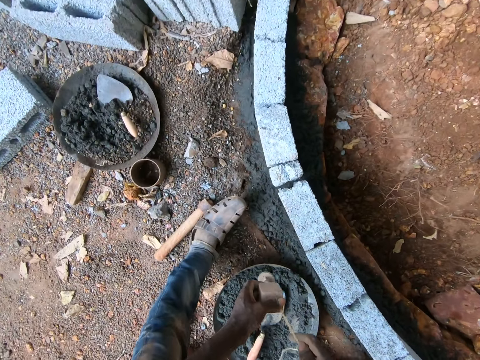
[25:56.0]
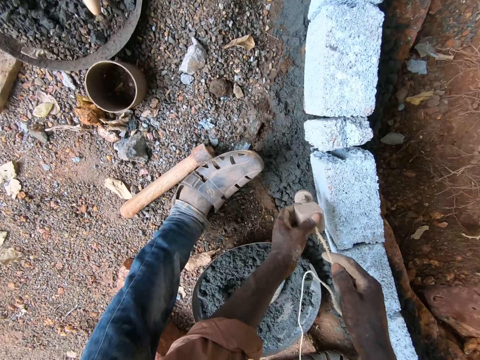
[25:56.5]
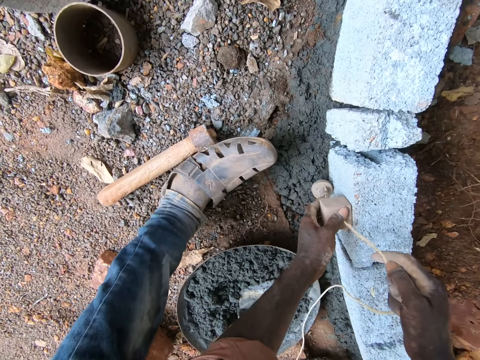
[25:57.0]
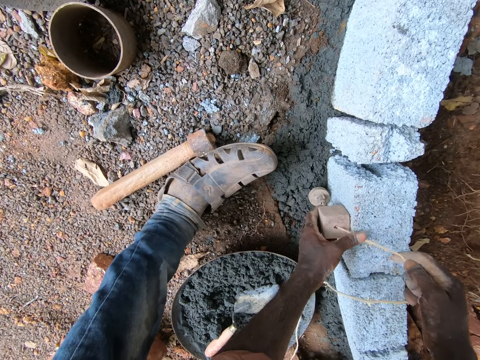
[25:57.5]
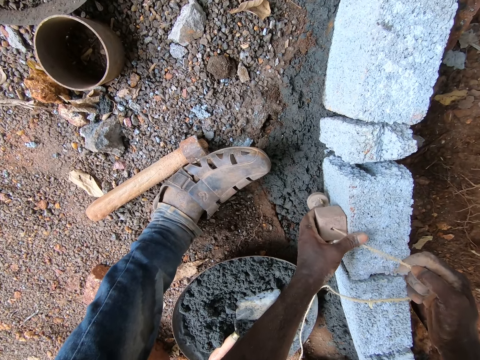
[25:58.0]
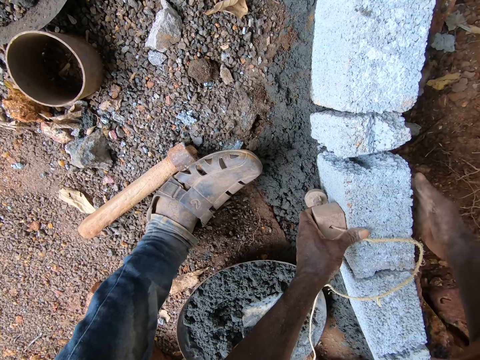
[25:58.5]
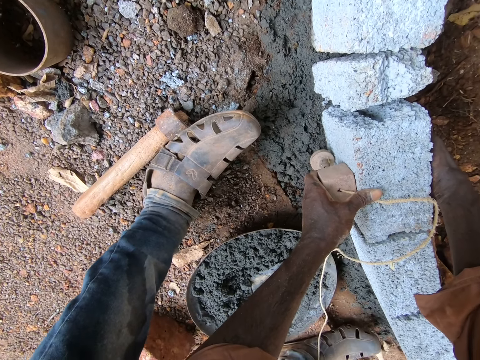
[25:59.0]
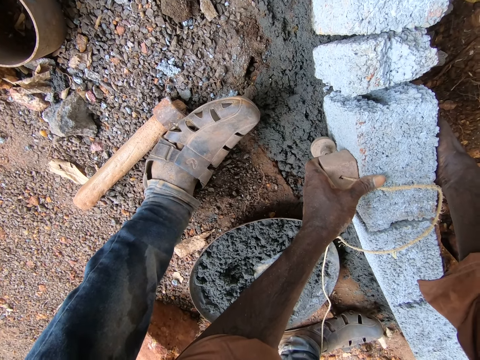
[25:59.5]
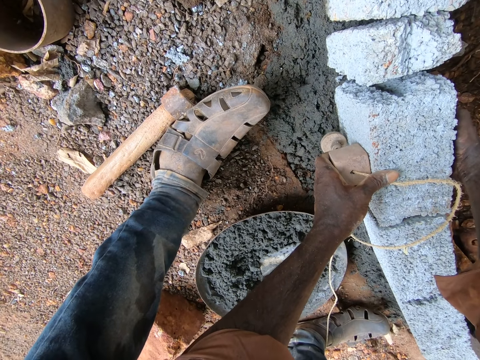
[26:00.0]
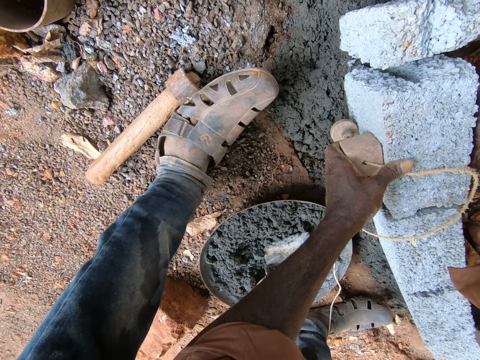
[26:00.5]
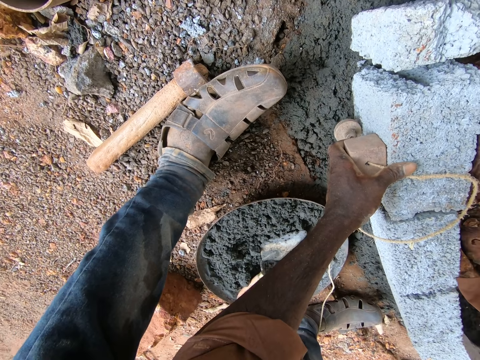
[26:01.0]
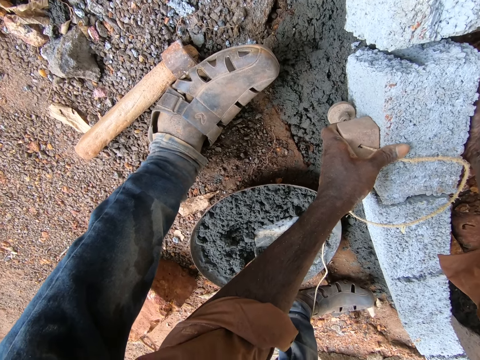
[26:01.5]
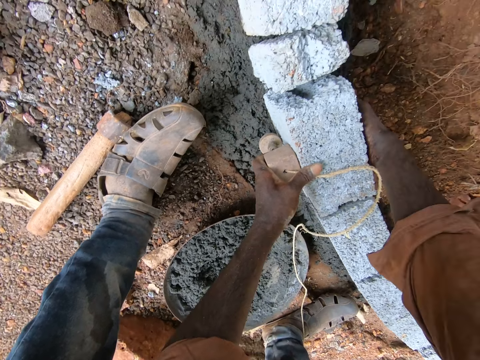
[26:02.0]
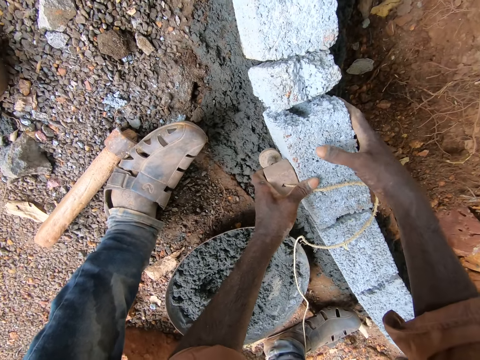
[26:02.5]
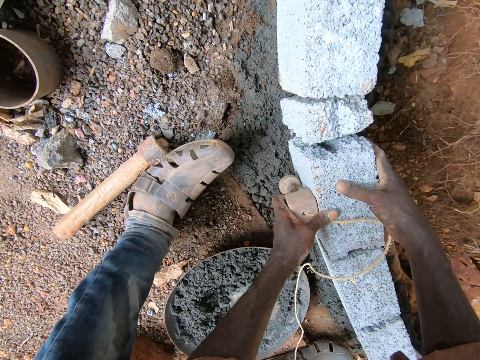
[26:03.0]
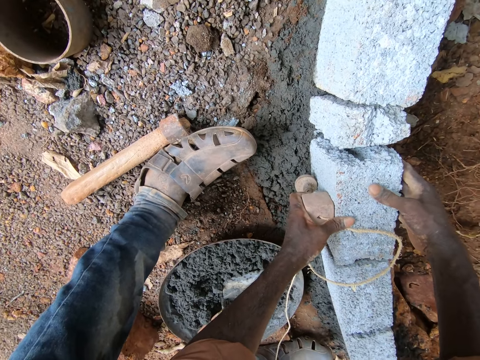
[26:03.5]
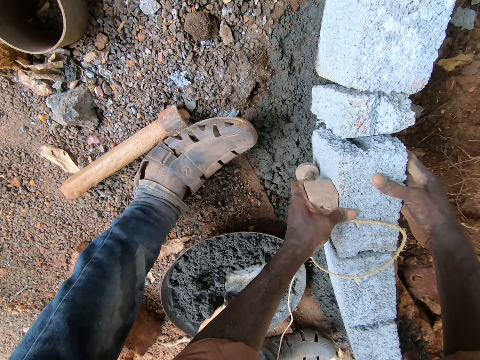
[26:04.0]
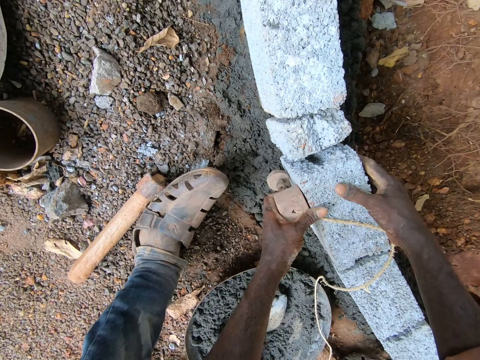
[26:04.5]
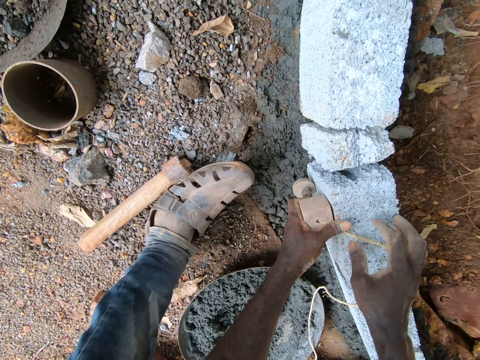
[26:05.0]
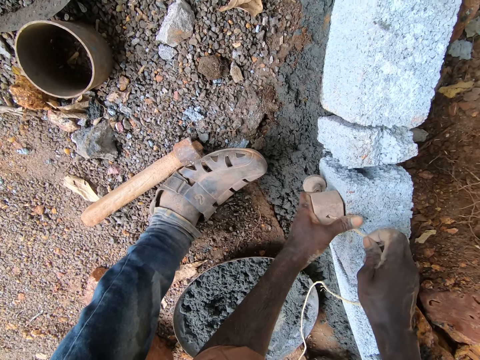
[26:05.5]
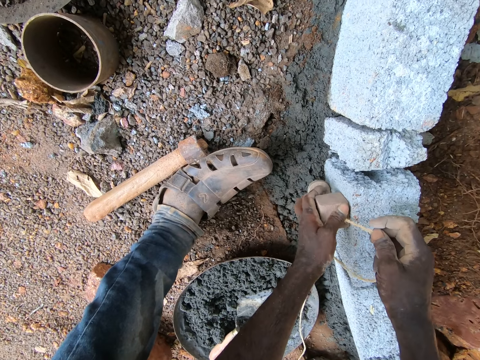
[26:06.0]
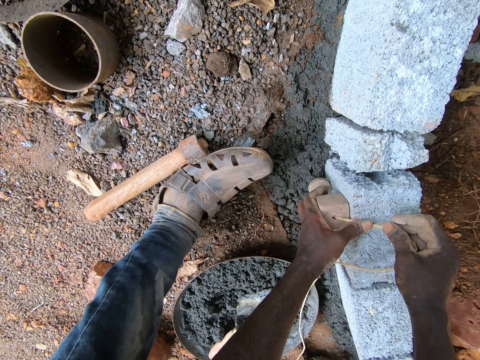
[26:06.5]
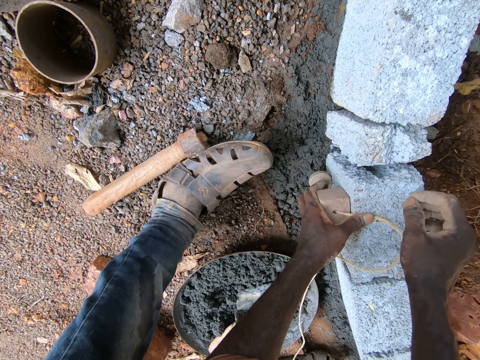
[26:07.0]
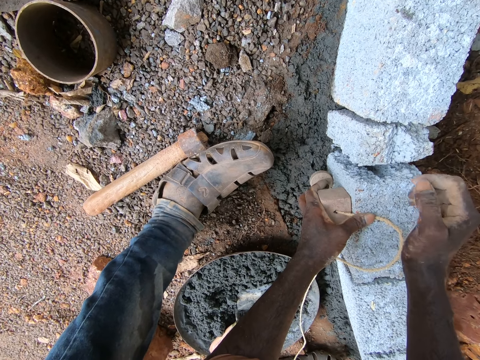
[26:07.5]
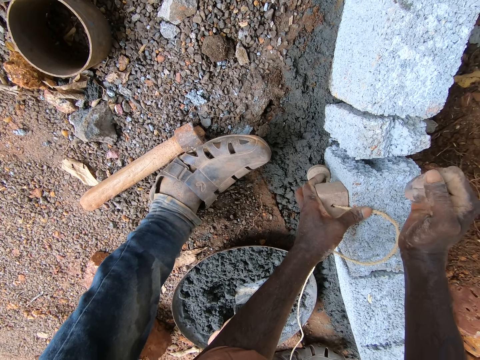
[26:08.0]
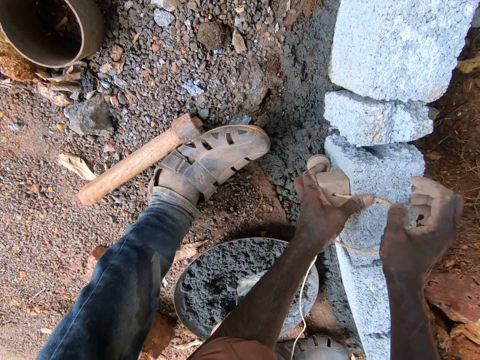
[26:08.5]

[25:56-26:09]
The camera wearer places a plumb bob on a block. They adjust the block. They adjust a thread.

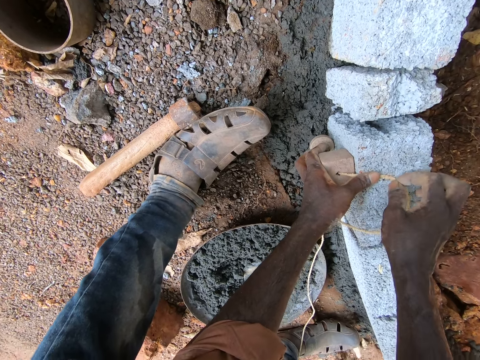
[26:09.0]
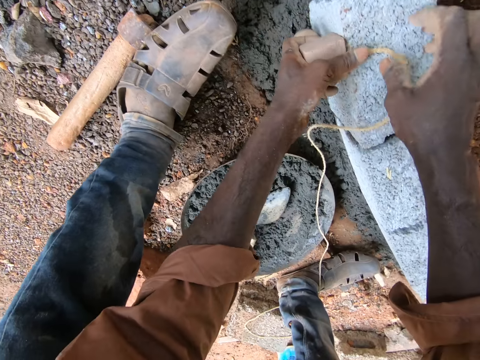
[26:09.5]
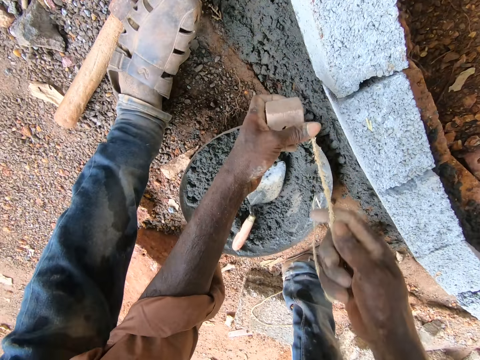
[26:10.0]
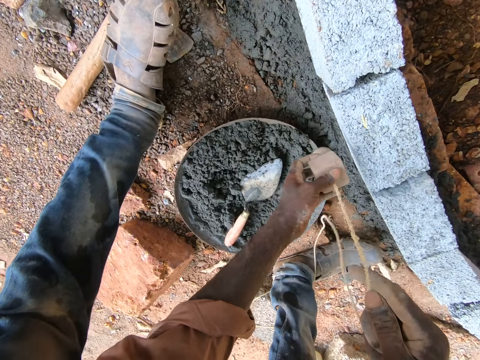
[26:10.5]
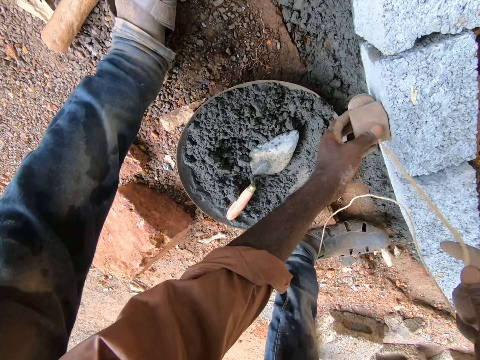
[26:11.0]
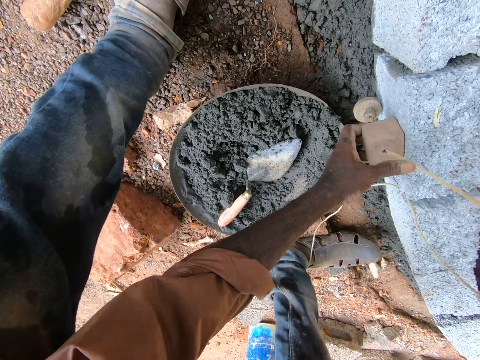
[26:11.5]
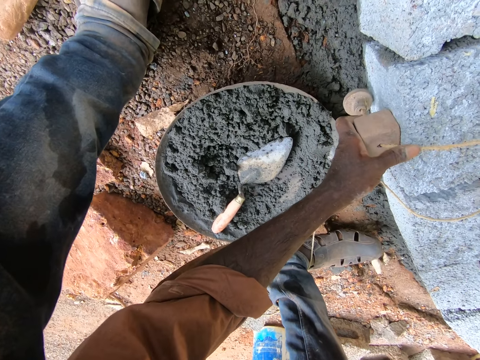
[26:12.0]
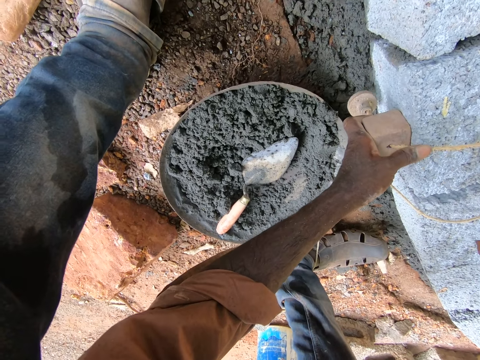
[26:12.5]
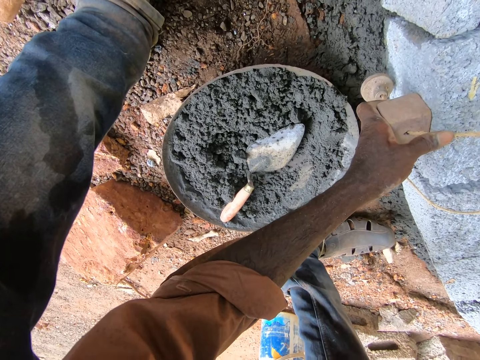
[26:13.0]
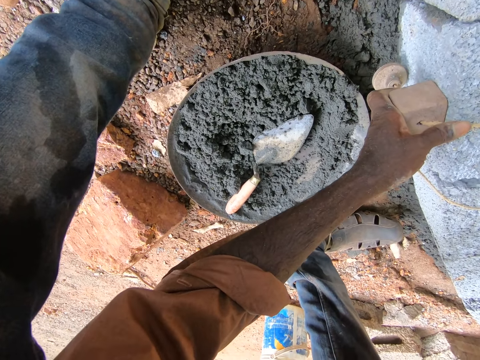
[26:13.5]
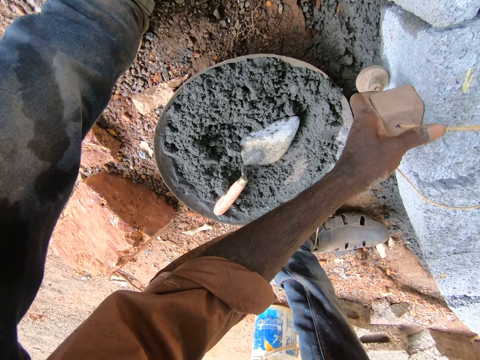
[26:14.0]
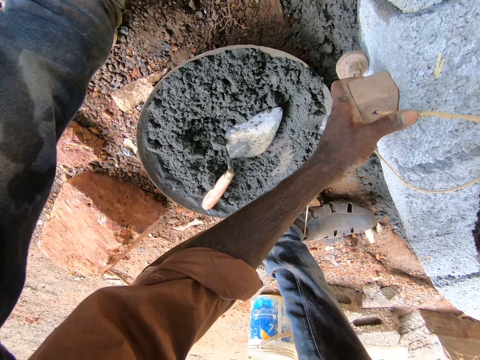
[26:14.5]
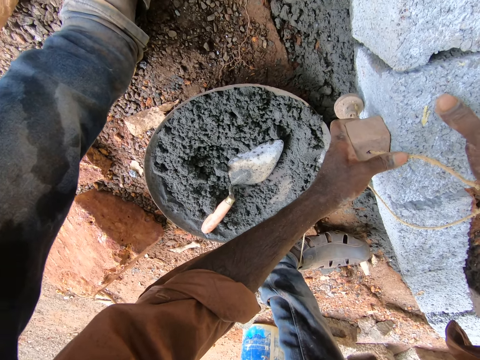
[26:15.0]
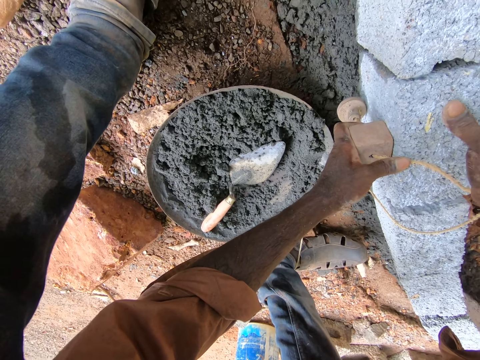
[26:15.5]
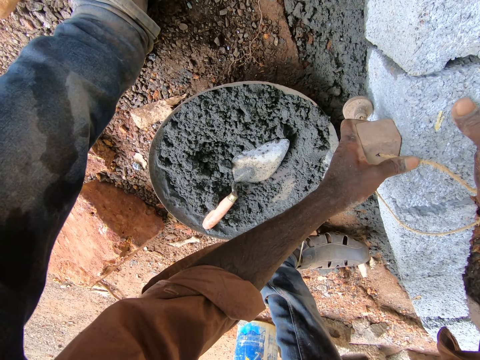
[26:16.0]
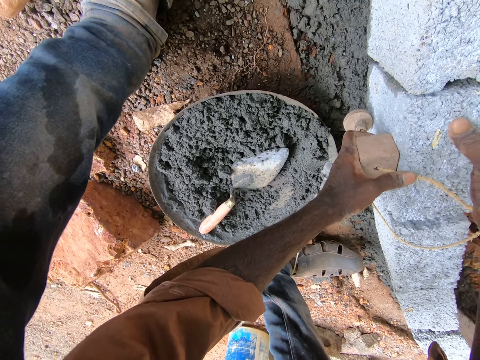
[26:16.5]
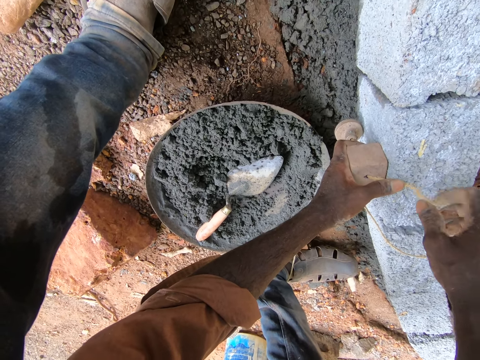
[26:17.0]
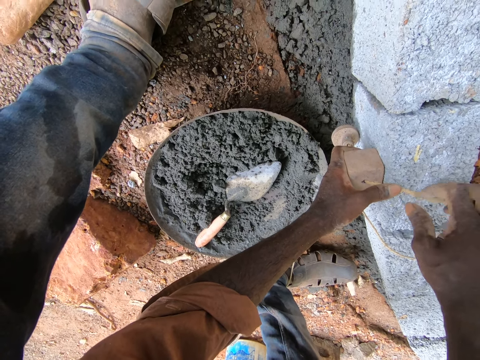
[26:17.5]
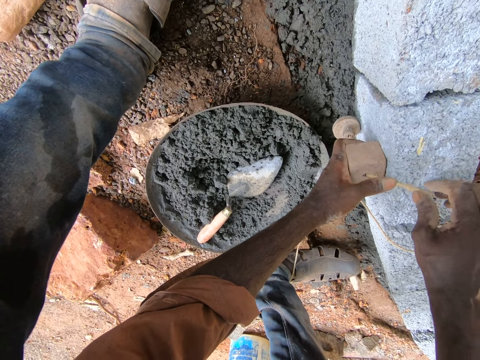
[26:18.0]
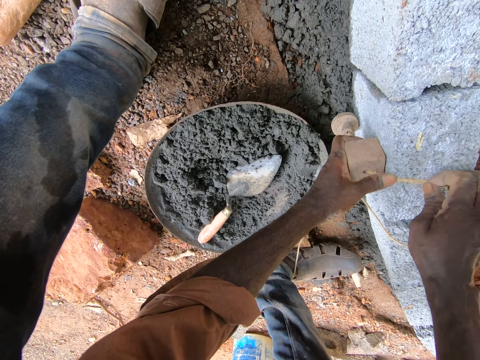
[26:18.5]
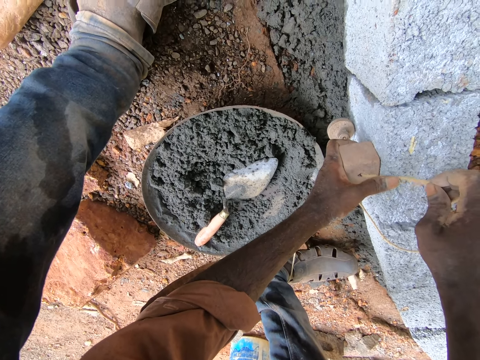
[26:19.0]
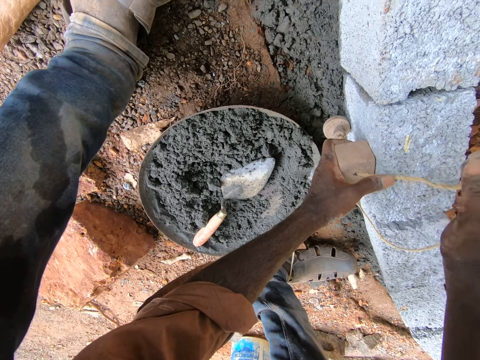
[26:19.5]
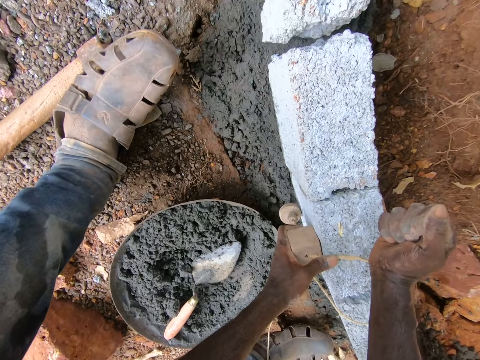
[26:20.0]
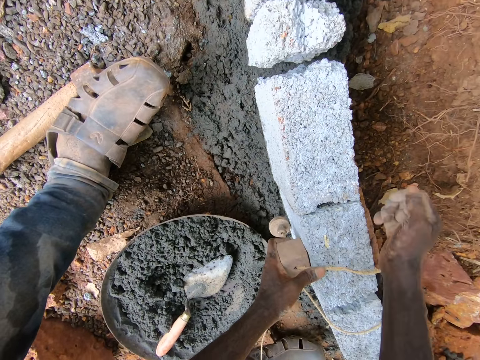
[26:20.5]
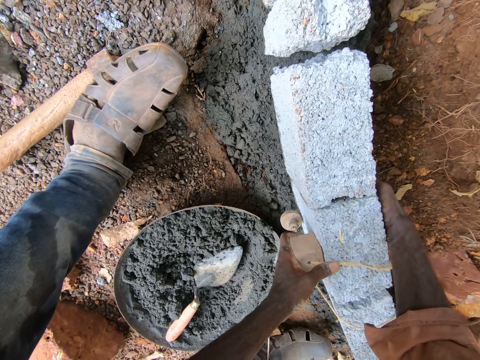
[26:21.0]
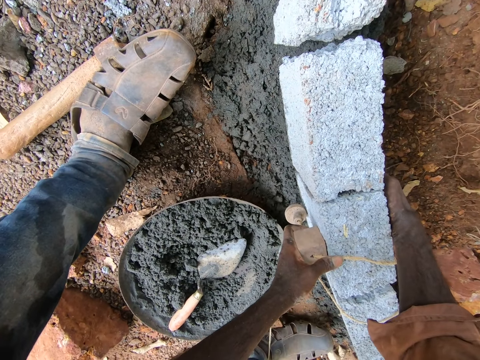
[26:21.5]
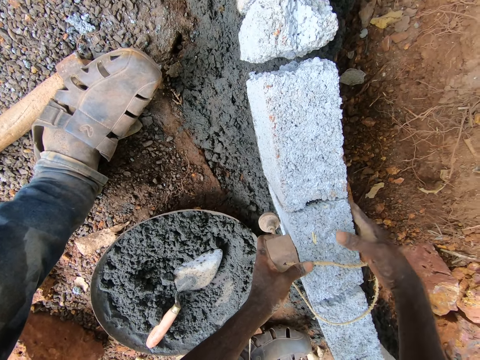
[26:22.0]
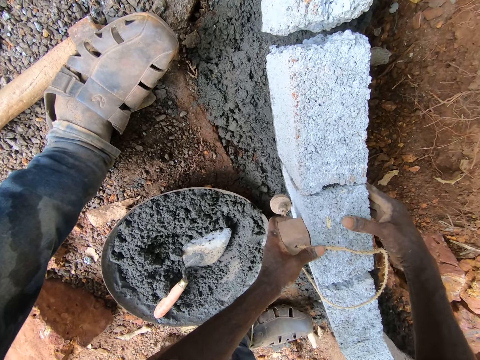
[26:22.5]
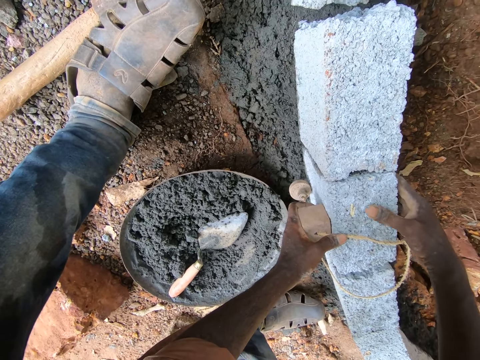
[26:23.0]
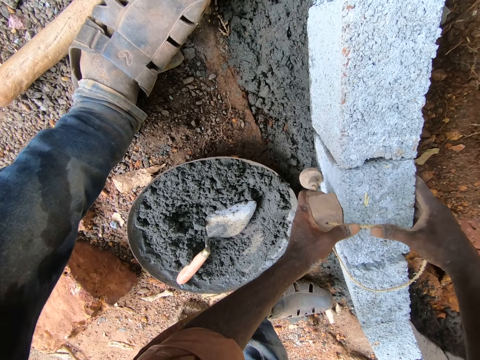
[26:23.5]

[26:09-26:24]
The camera wearer moves a plumb bob on blocks. They adjust a block. They pull a thread. They hit the block with the hand. They adjust the block.
